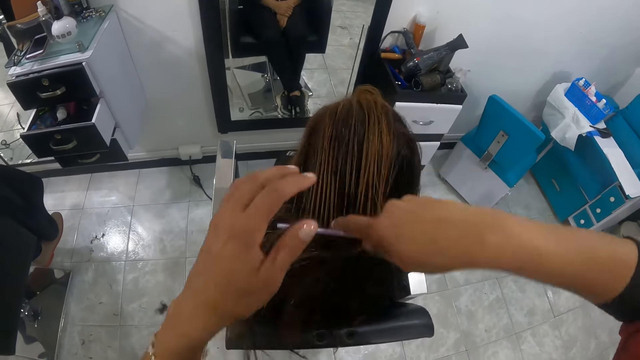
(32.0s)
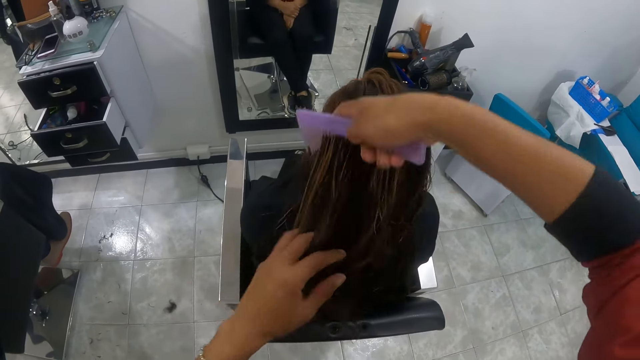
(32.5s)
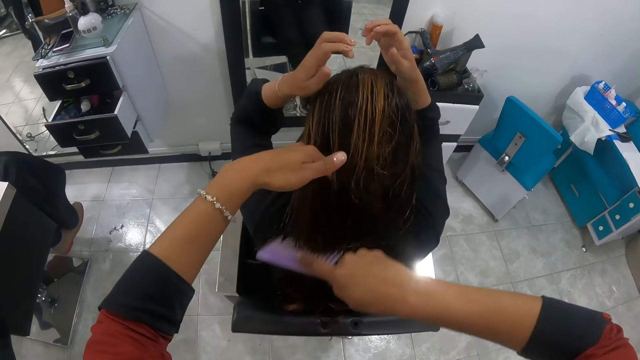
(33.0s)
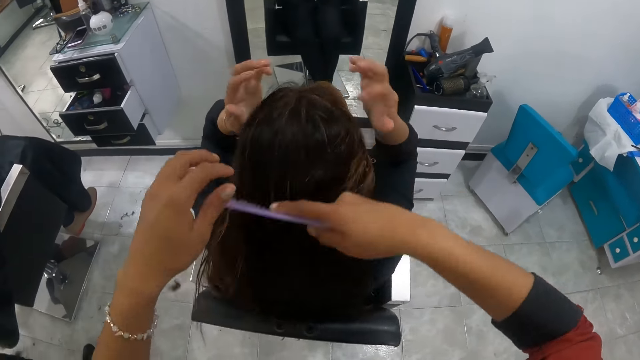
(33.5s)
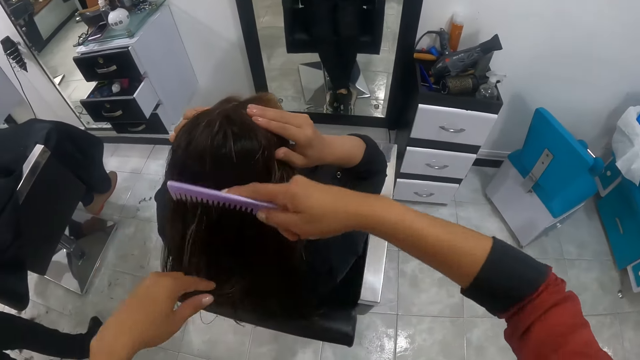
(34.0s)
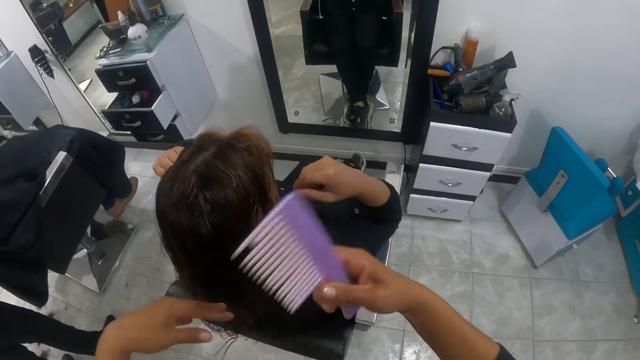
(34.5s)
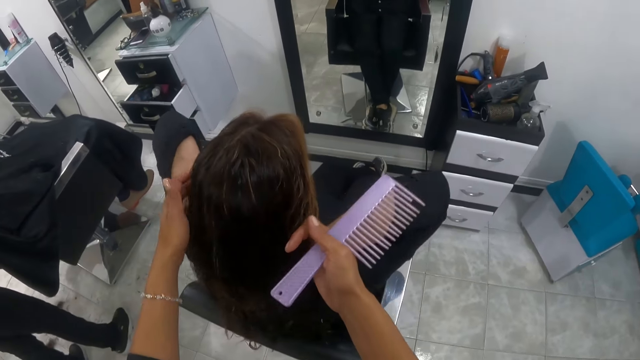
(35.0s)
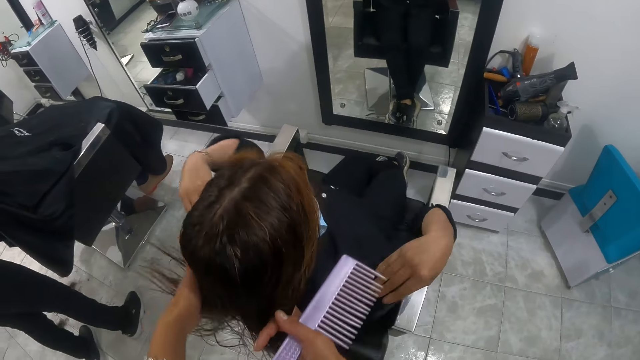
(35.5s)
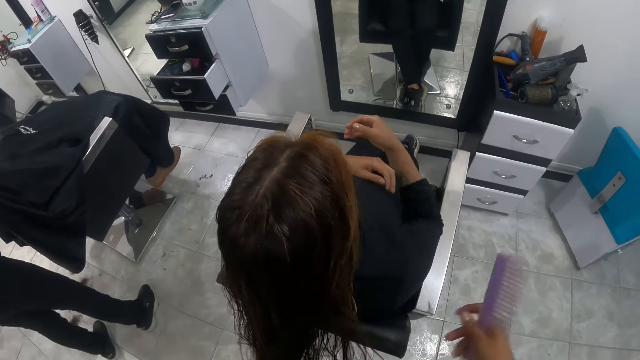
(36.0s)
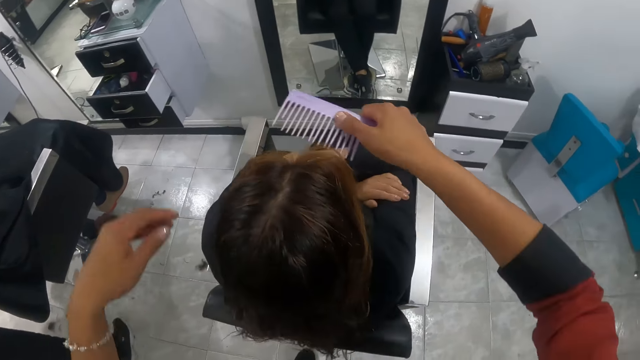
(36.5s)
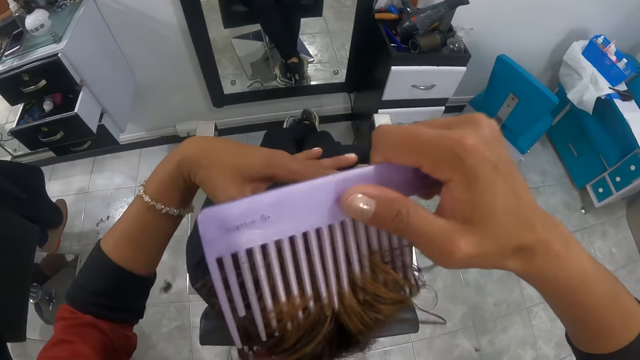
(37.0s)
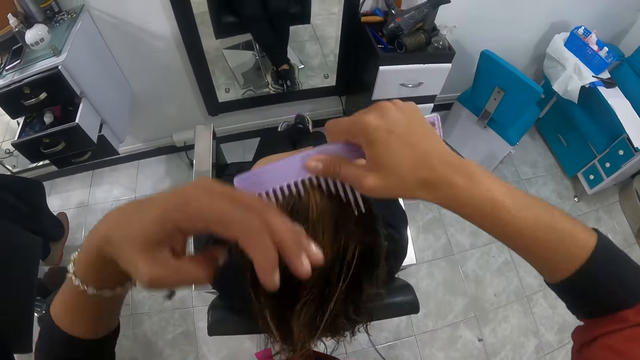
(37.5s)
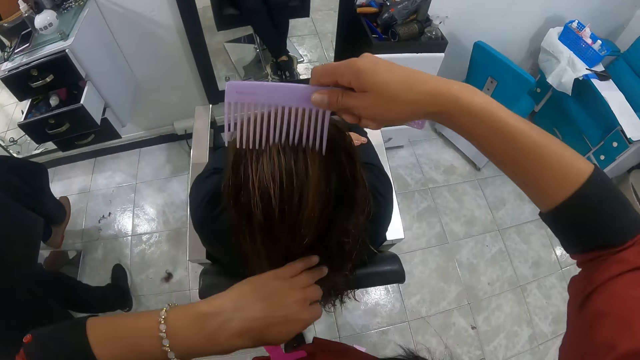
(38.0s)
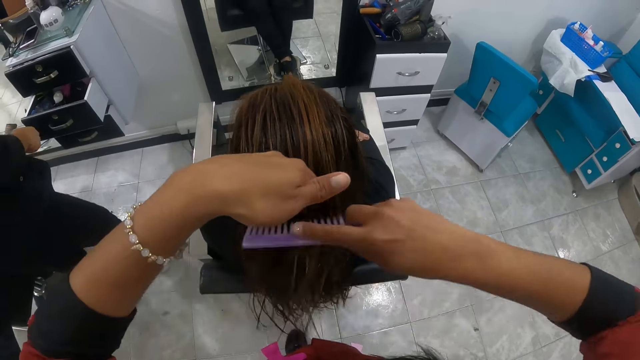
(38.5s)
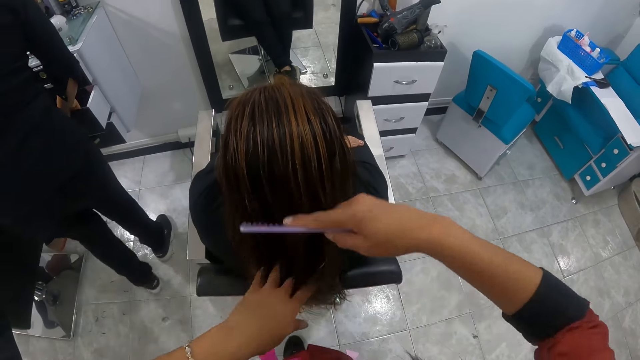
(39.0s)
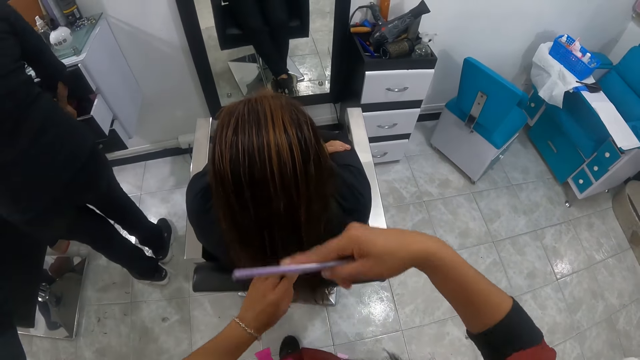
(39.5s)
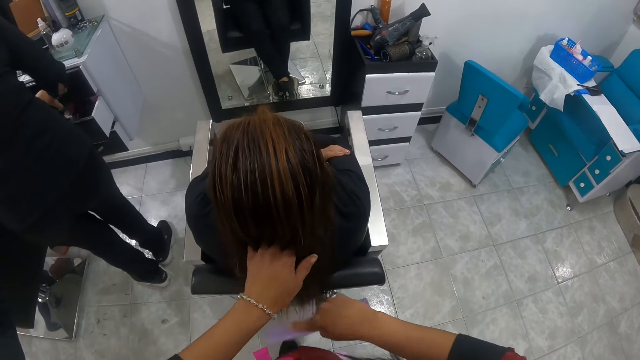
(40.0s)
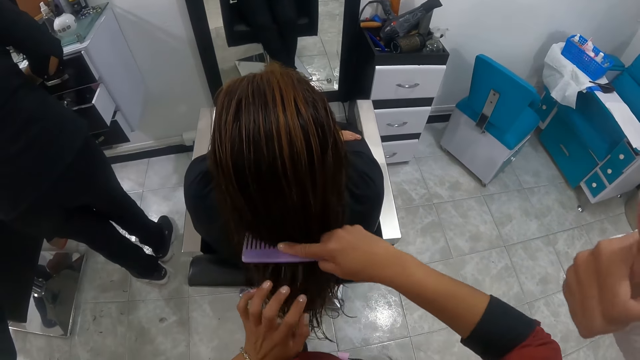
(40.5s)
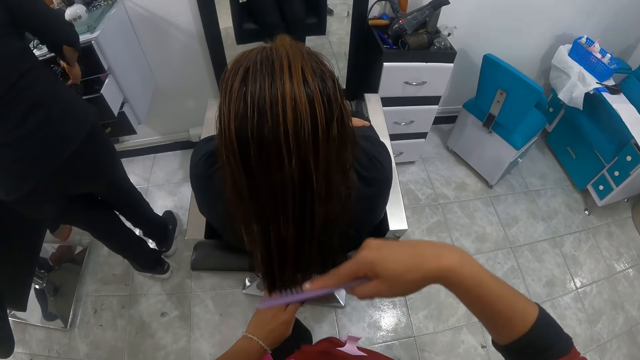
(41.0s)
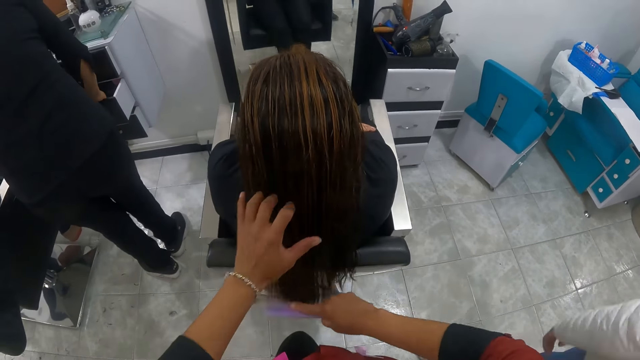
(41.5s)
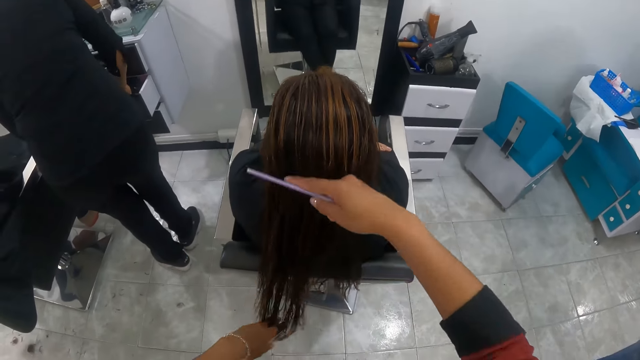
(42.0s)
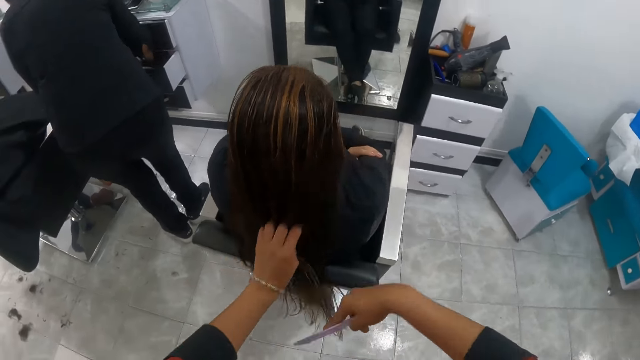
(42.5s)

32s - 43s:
The woman adjusts her hair with both hands. The camera wearer adjusts the woman's hair with both hands. She touches the woman's hair. She combs the woman's hair with the comb in her right hand. She adjusts the woman's hair with her left hand.

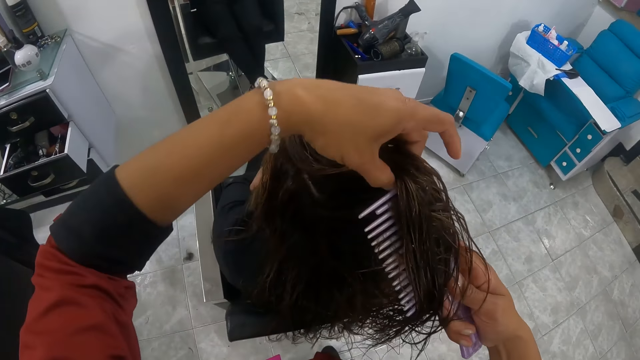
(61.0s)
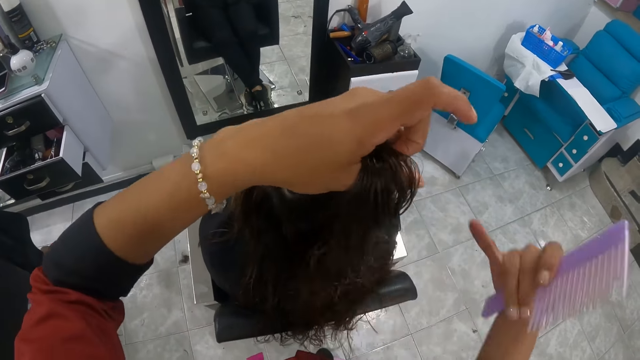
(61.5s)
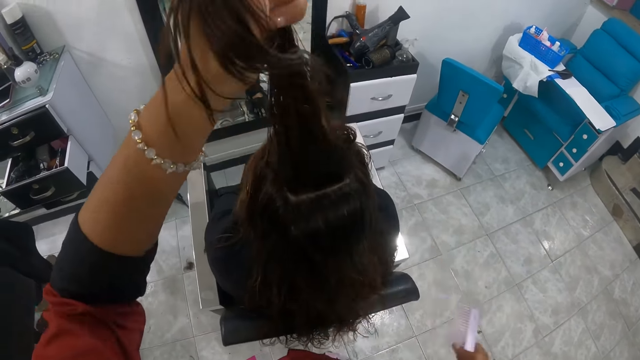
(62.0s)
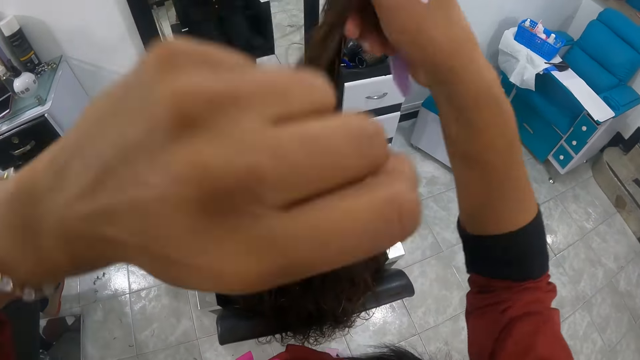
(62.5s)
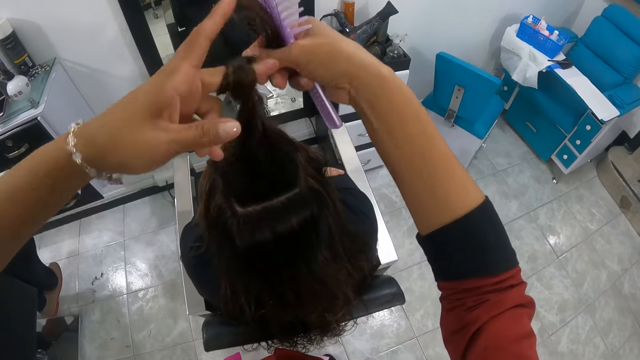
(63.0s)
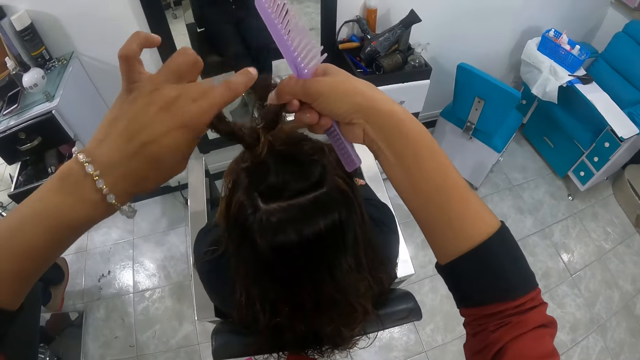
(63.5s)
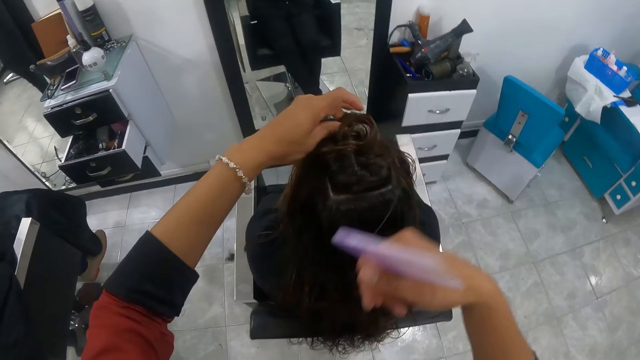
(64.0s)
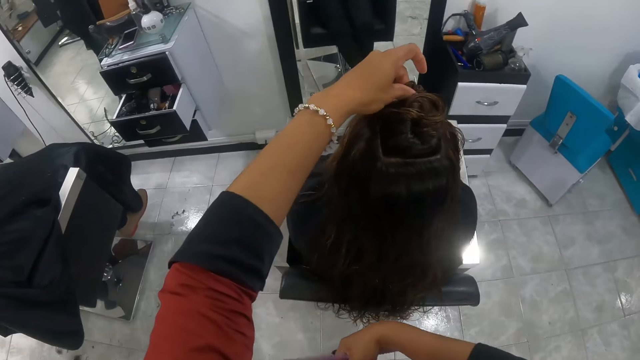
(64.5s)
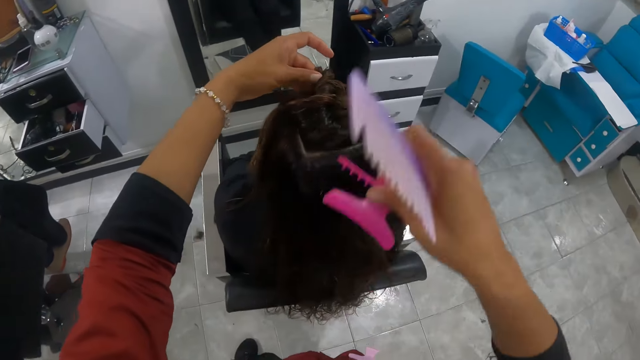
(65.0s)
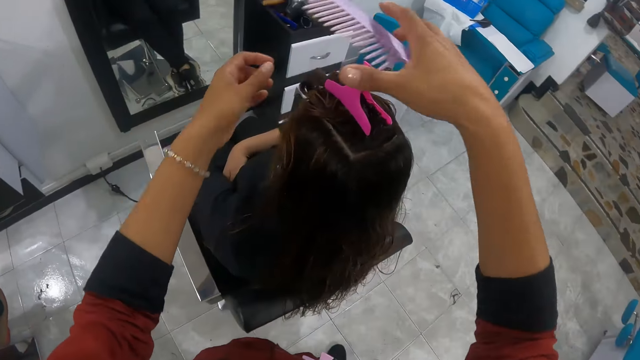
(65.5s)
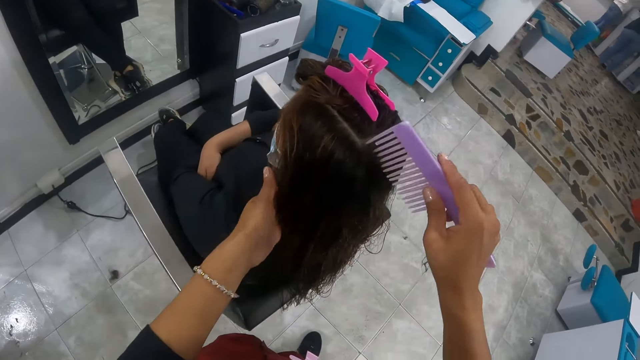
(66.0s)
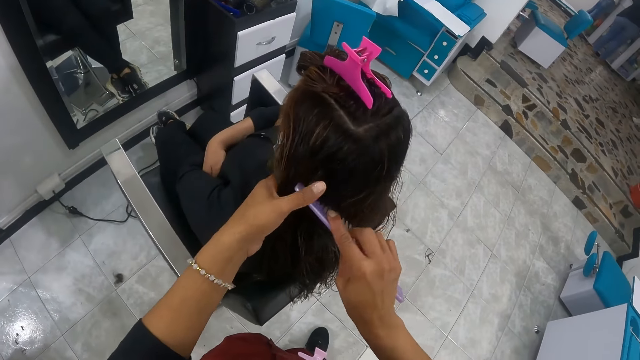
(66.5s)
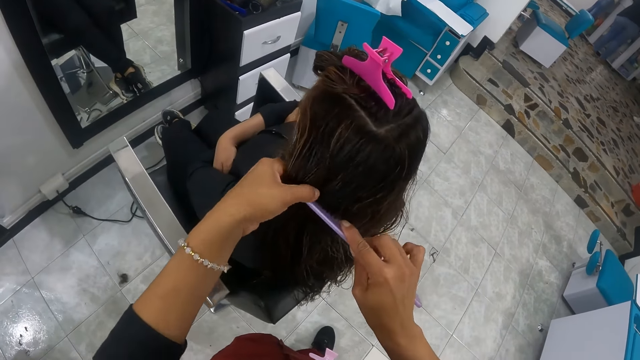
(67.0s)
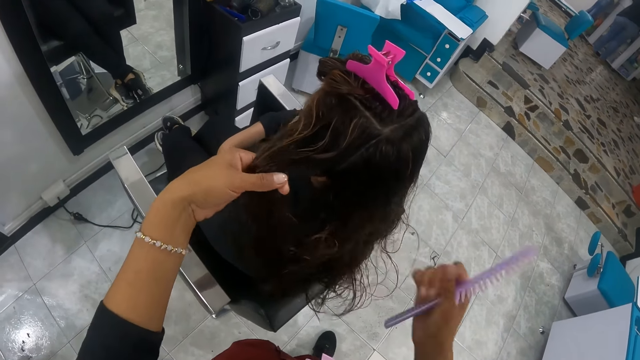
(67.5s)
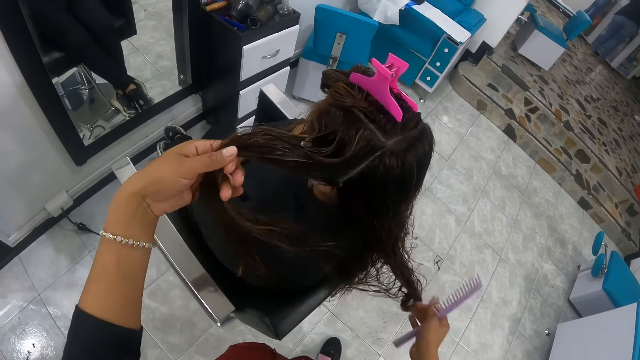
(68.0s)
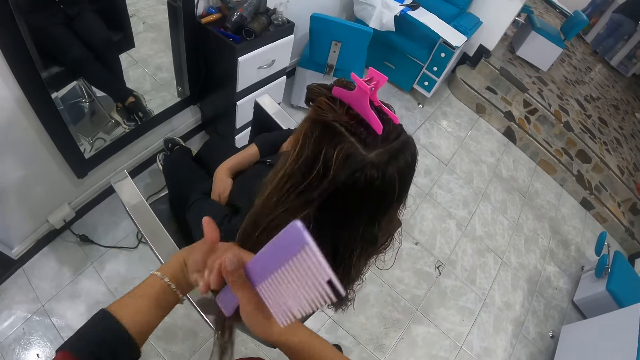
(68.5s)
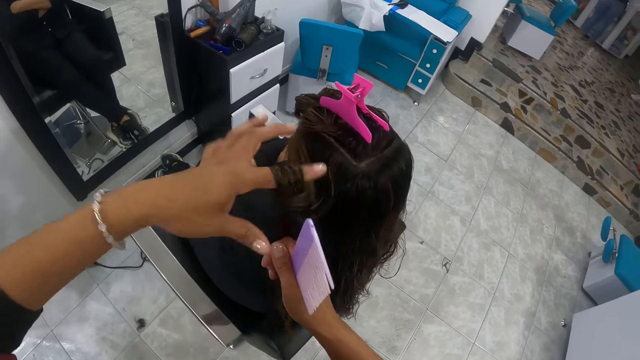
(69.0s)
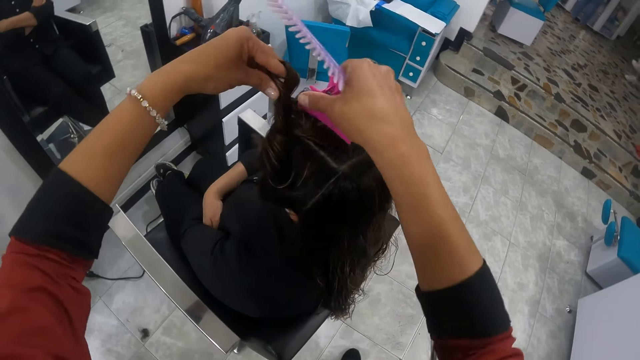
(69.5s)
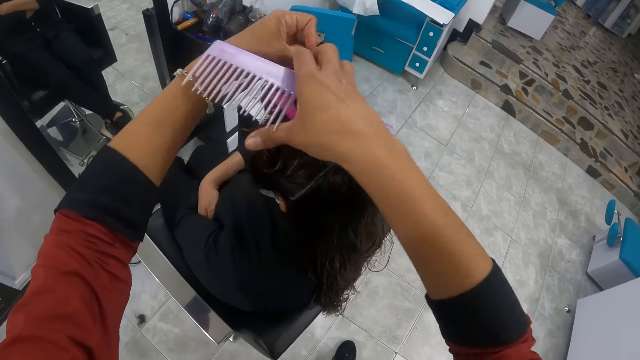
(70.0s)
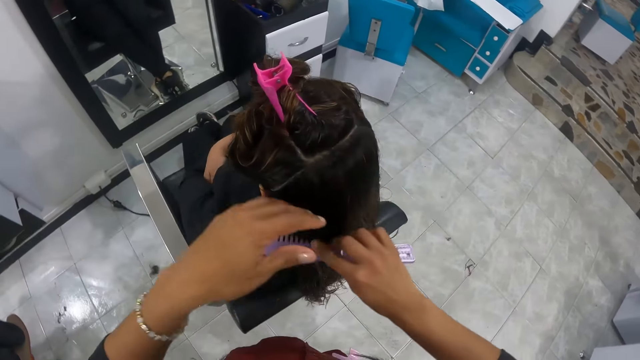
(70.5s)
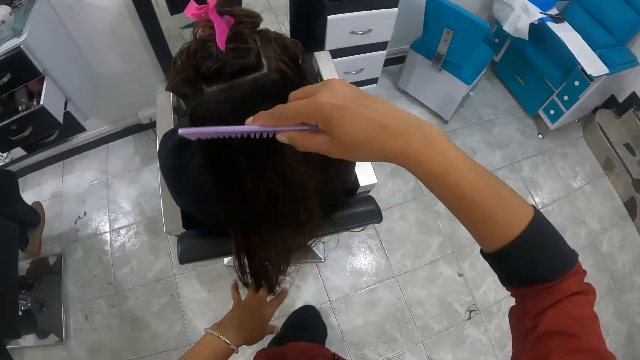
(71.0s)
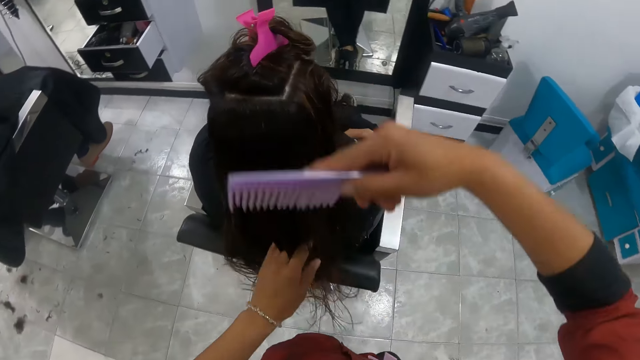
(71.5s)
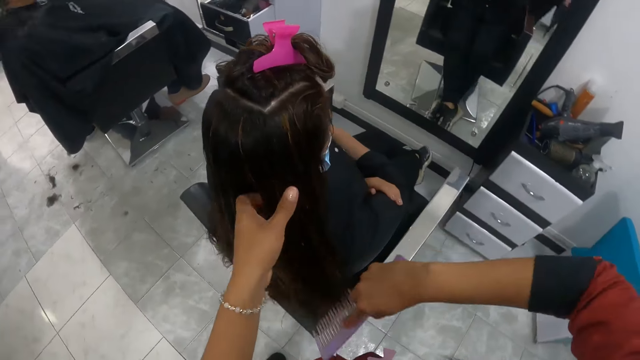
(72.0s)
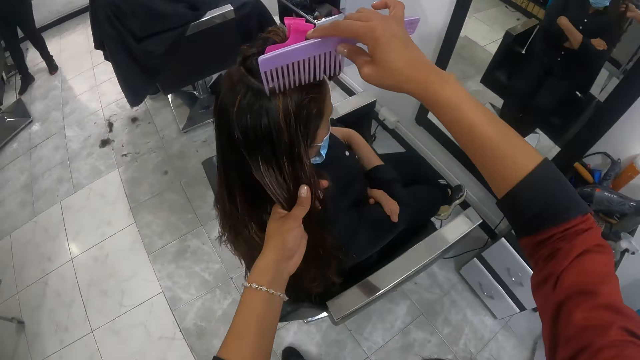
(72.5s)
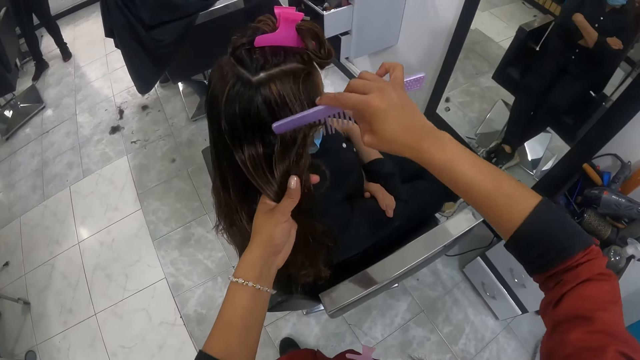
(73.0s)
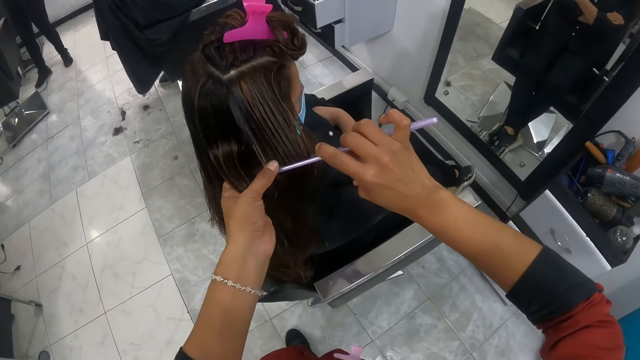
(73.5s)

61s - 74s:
The camera wearer rolls the woman's hair with her left hand. She picks a hair clip. She clips the woman's hair with the hair clip in her right hand. She combs the woman's hair. She holds the woman's hair with her left hand. She adjusts the woman's hair with her right hand. She rolls the woman's hair with her left hand. She clips the woman's hair with the hair clip in her right hand. She adjusts the woman's hair with her left hand and combs the woman's hair with the comb in her right hand. She holds the woman's hair with her left hand. She combs the woman's hair with the comb in her right hand.
